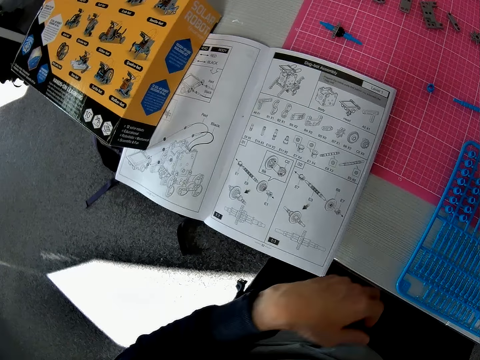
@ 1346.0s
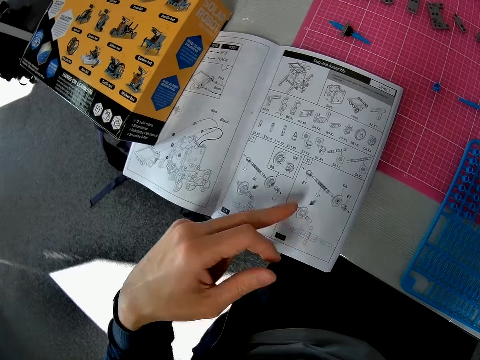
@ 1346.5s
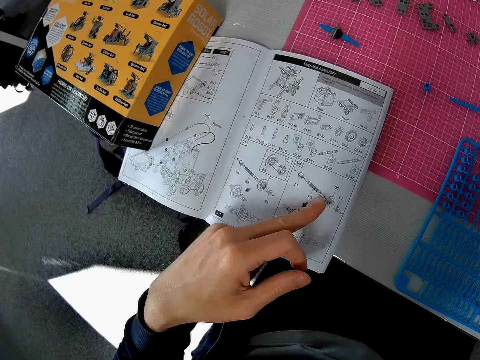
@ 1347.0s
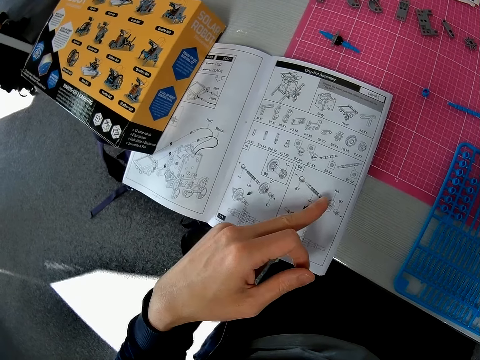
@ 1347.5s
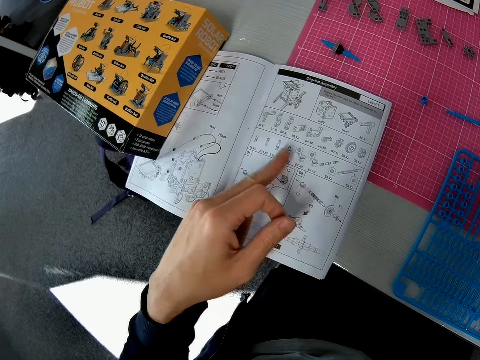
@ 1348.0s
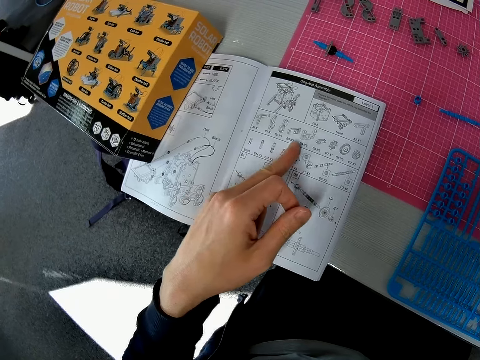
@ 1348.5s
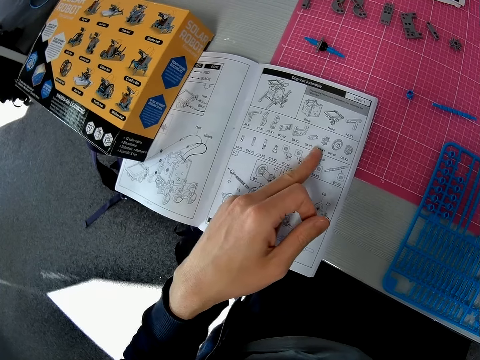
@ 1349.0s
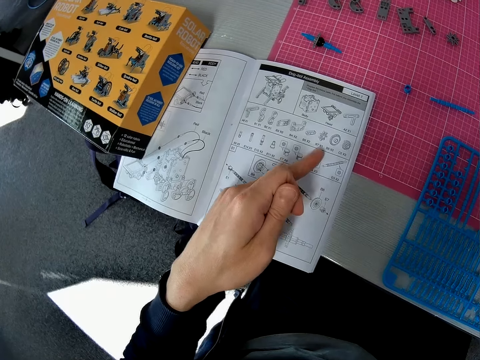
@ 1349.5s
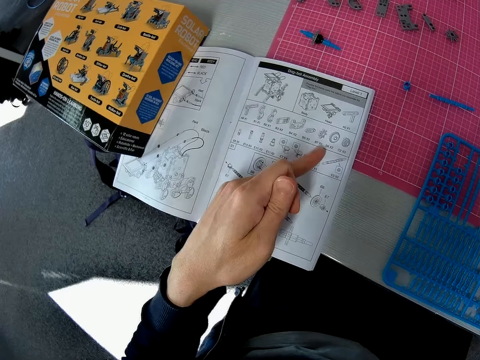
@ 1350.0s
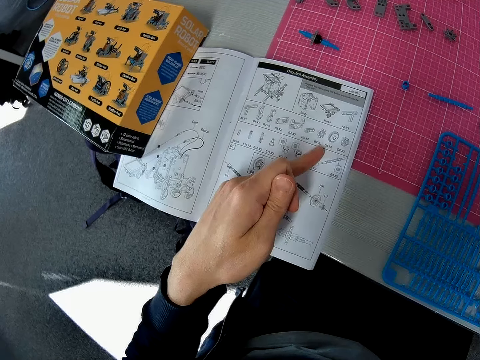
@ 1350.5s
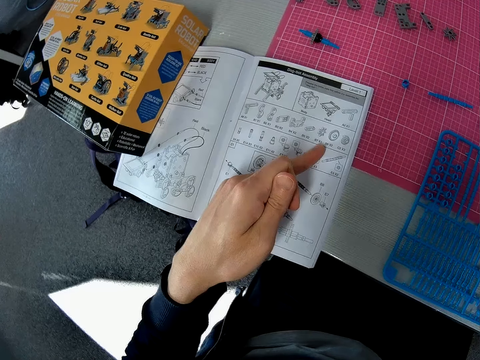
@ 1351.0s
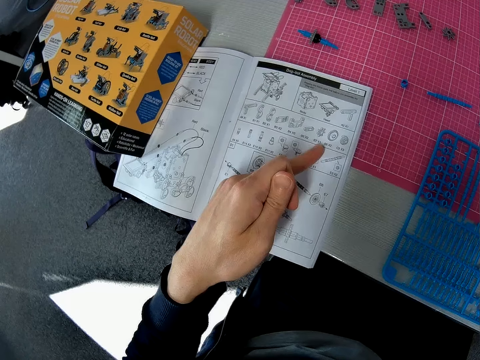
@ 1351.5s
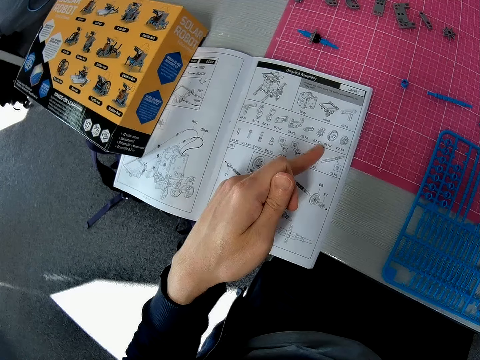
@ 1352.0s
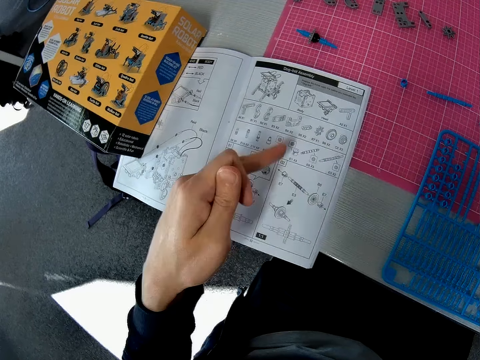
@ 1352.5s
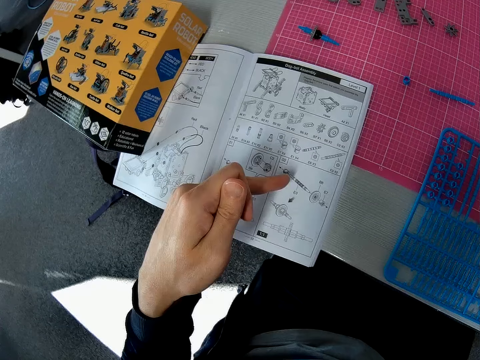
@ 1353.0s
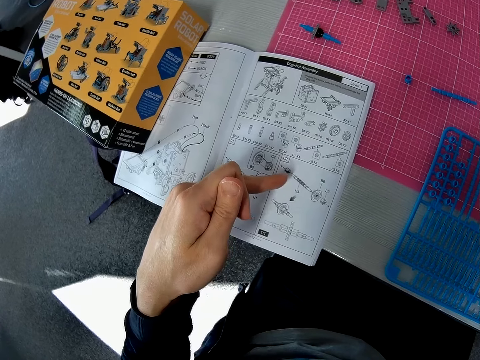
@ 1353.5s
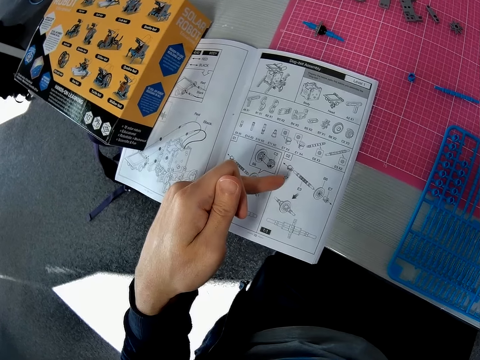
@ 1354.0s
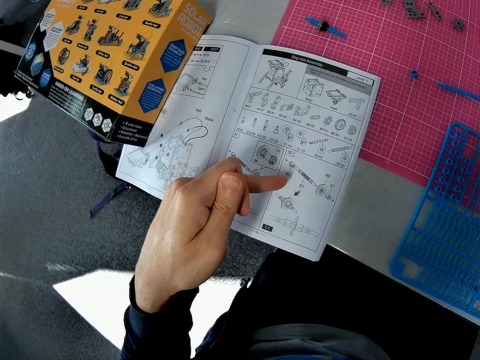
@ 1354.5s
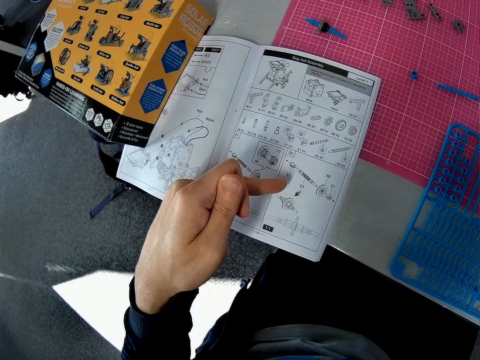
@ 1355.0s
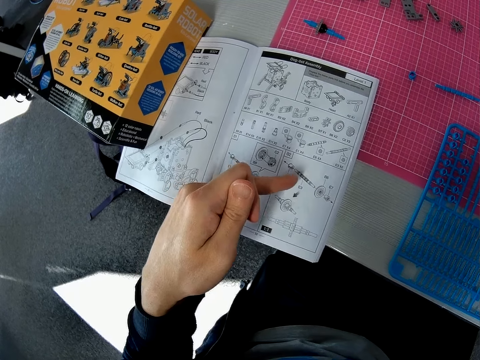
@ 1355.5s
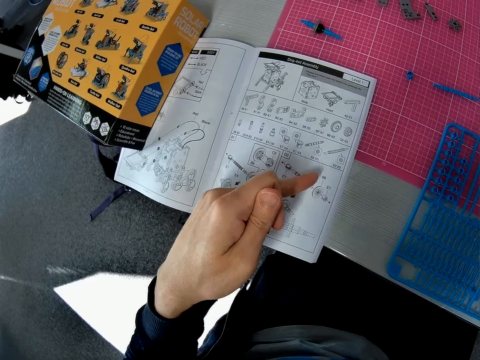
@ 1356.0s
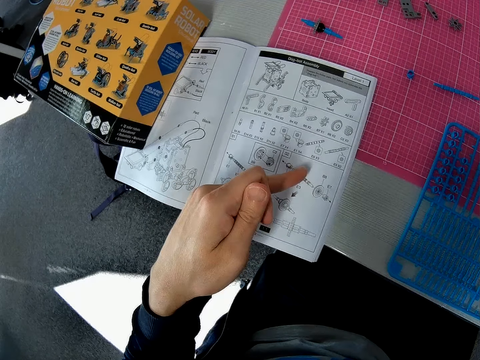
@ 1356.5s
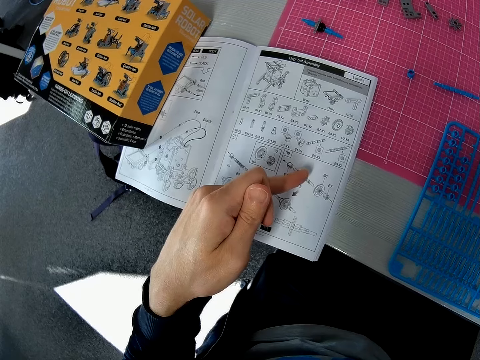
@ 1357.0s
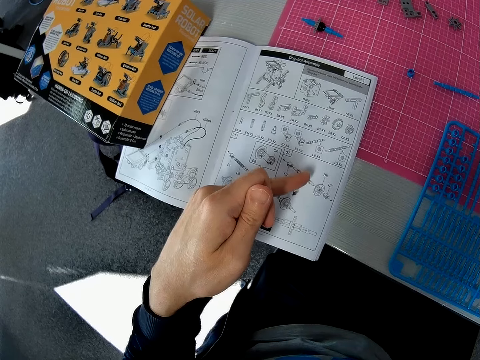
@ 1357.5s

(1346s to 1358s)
The camera wearer lifts a hand from down the table. They examine the models in the model kit manual with a left hand finger.

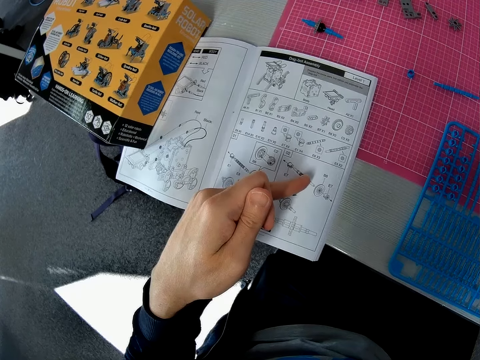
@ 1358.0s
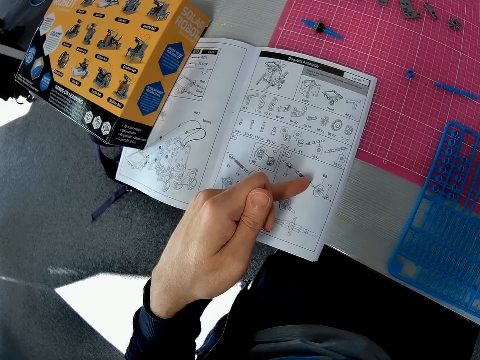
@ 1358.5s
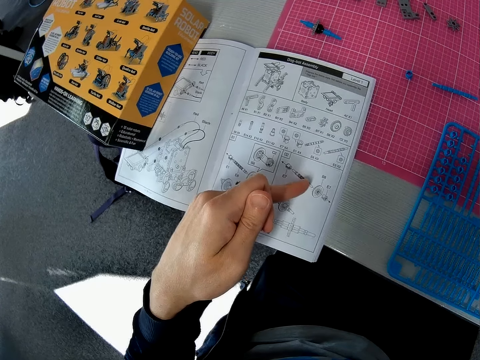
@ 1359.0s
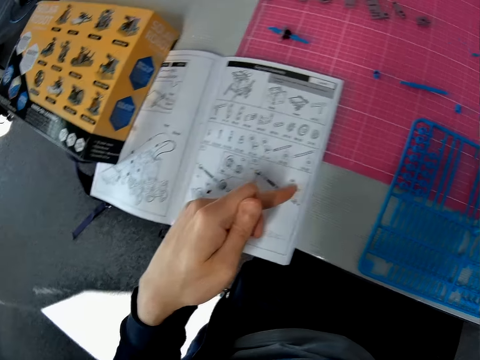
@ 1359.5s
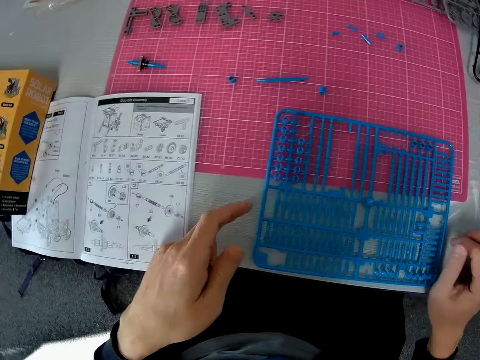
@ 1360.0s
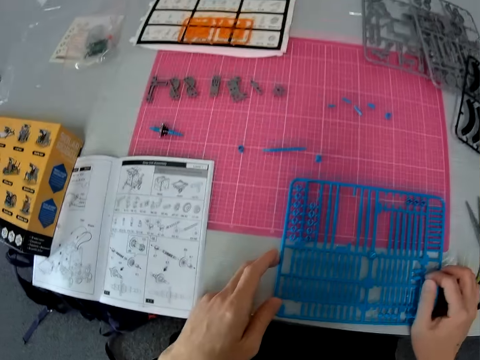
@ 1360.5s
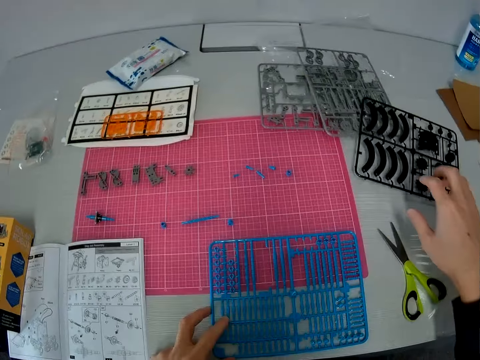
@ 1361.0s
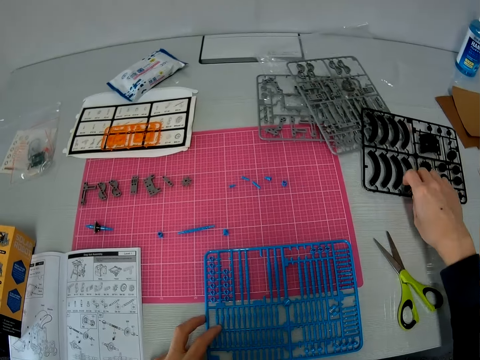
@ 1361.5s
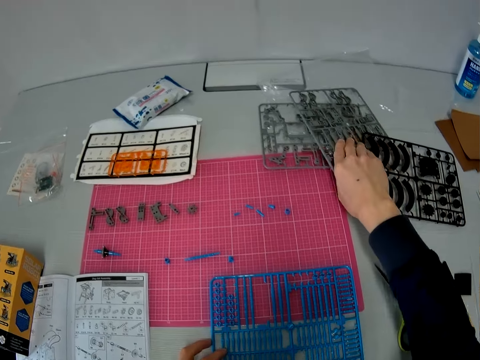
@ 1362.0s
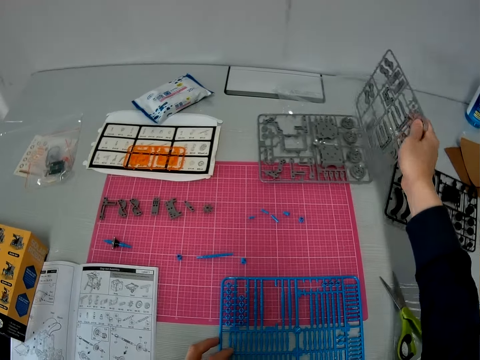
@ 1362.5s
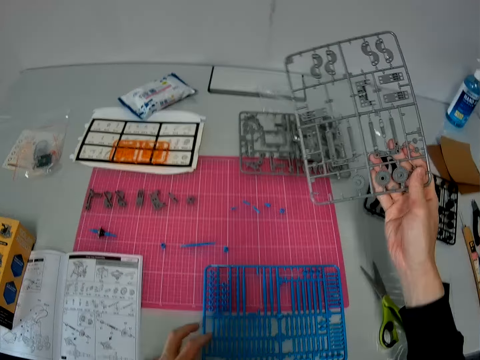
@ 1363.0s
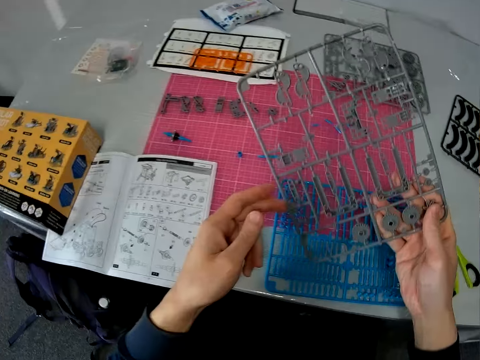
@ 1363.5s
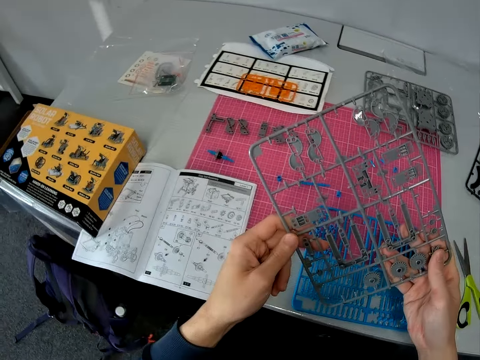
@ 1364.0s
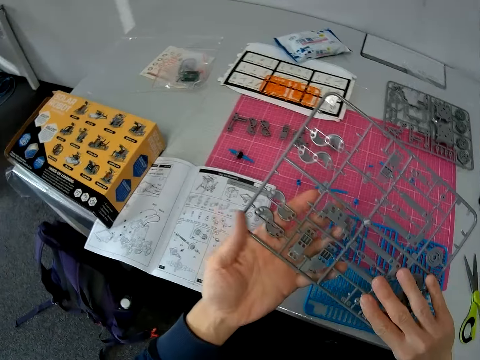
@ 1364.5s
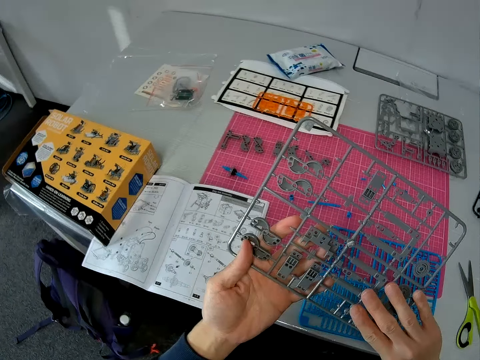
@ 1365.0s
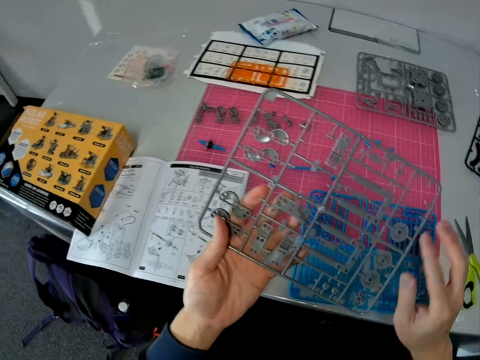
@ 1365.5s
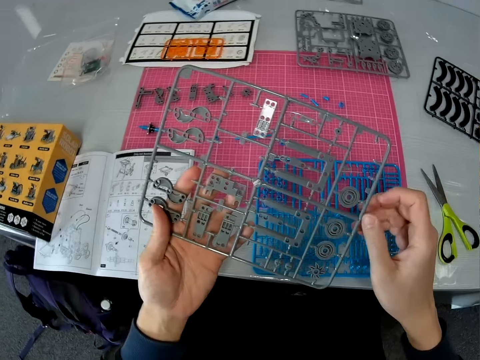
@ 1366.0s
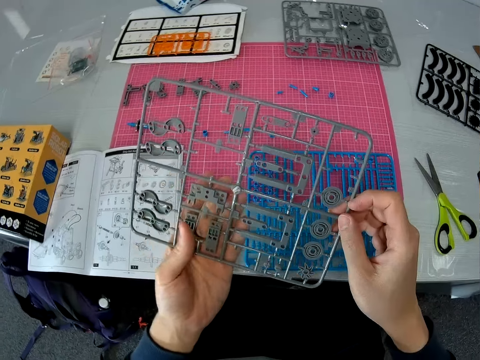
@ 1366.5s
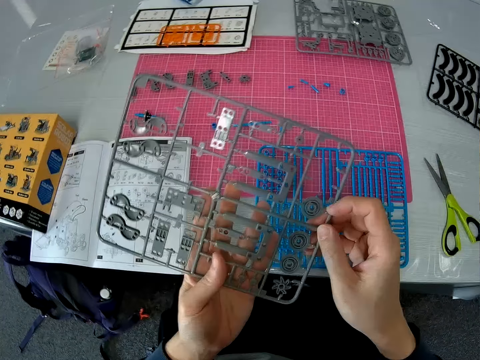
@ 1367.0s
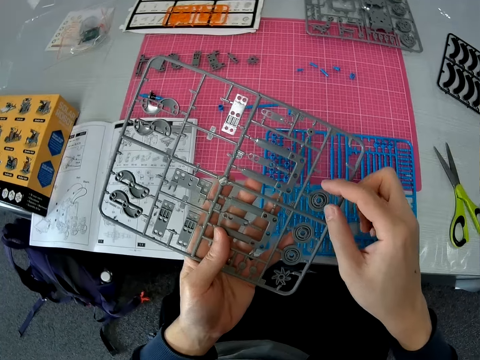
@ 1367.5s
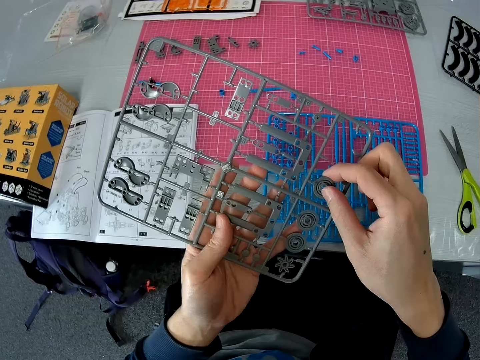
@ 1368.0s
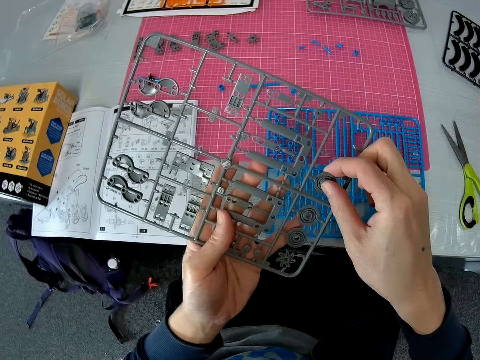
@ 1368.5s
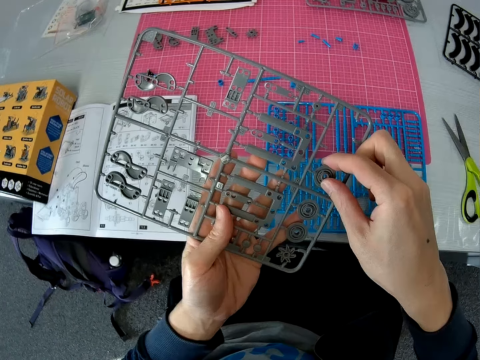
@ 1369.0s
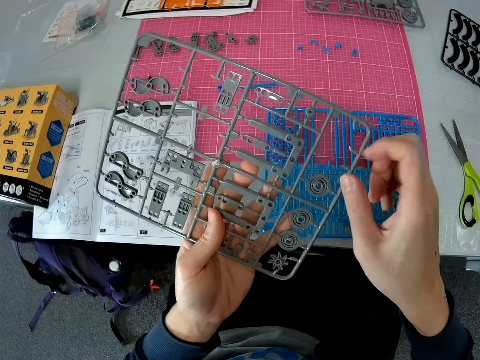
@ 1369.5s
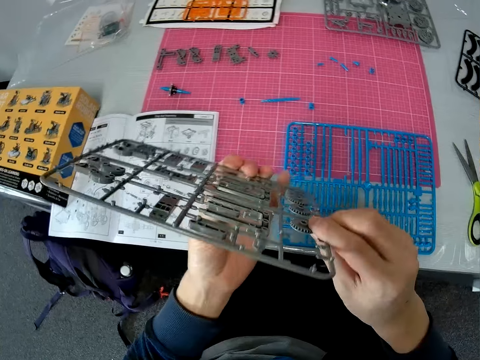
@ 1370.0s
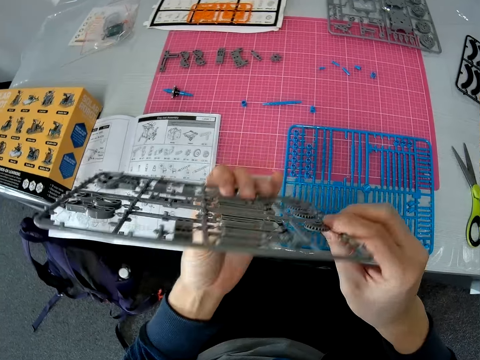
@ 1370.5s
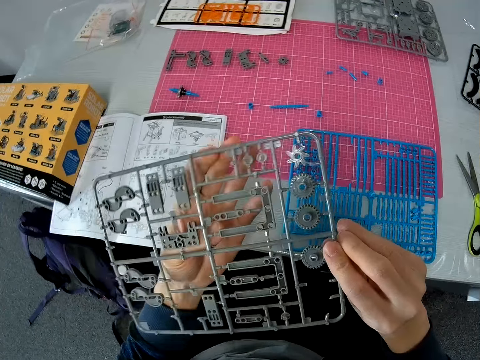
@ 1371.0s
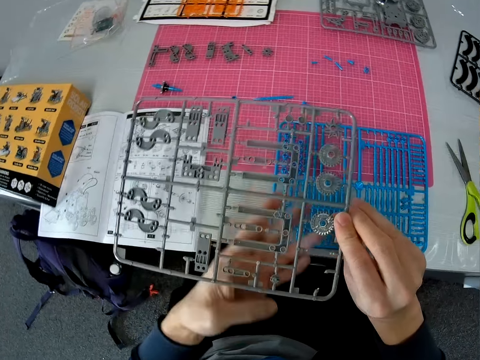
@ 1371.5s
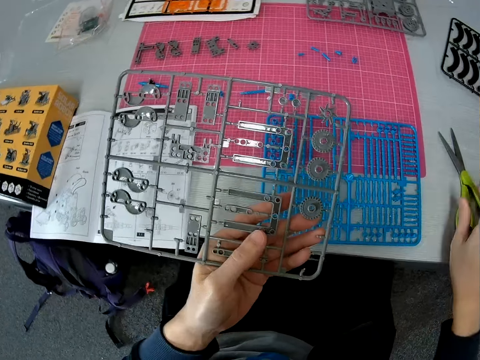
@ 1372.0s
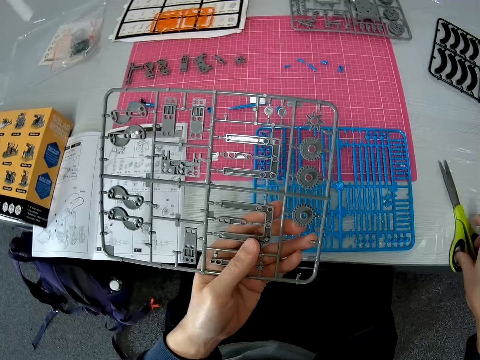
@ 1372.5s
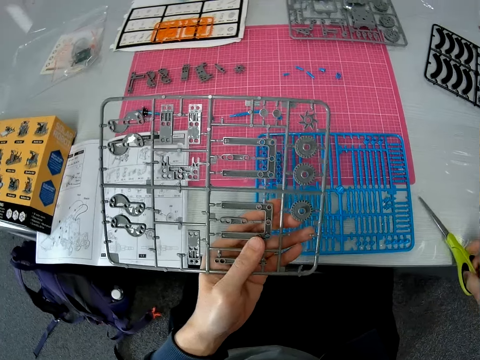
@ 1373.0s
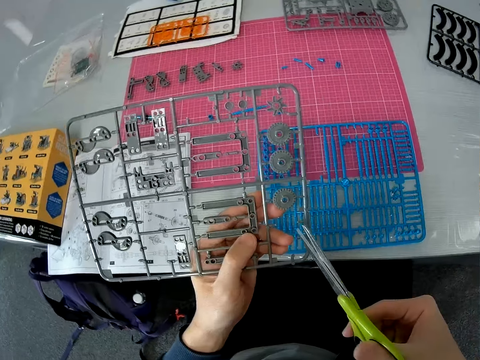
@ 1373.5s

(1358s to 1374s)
The camera wearer touches the model kit. They hold the frame-like pieces on the table with both hands. They touch a black model kit on the right side of the table. They select other frame-like pieces on the table with the right hand. They take a grey model kit or frame beneath the black model kit. They examine the grey model kit. They hold the frame with both hands and turn the frame. They hold a model on the laser craft kit. They turn the laser craft kit. They pick the scissors from the table.
